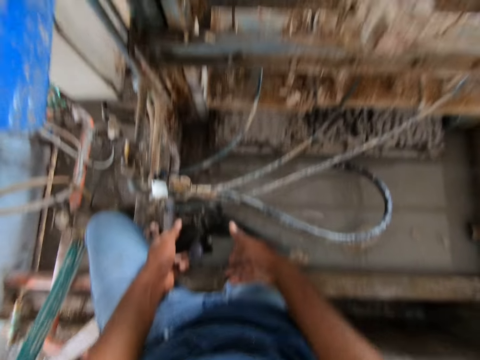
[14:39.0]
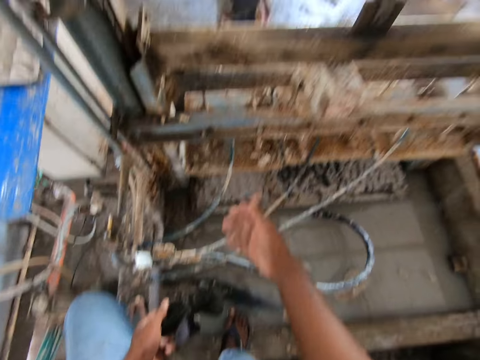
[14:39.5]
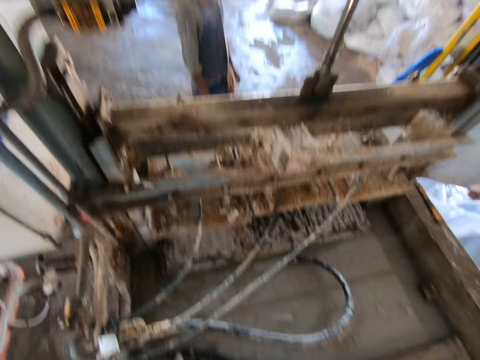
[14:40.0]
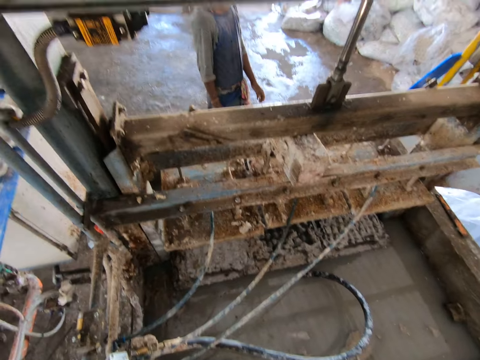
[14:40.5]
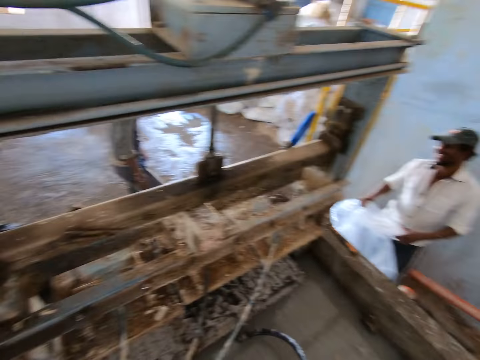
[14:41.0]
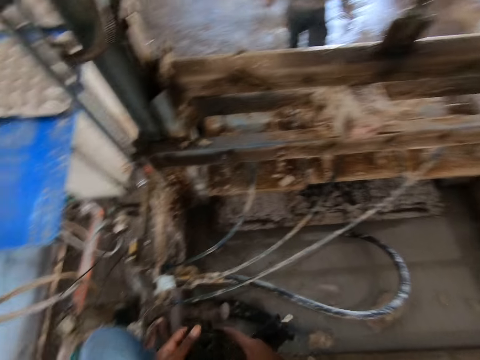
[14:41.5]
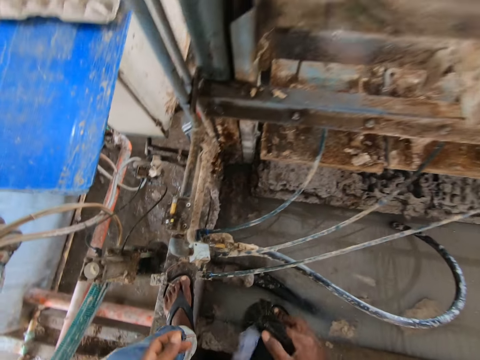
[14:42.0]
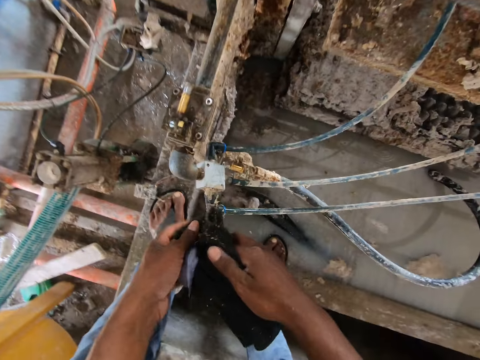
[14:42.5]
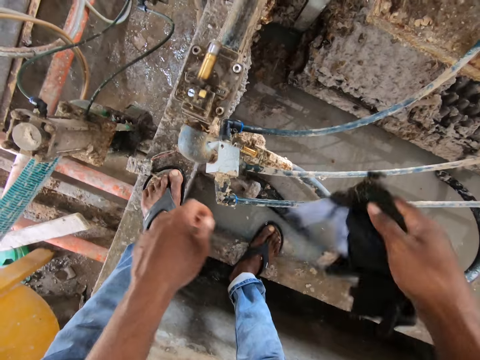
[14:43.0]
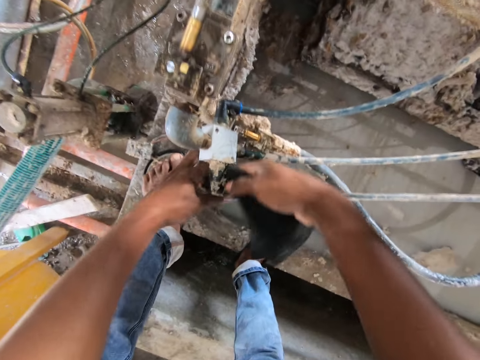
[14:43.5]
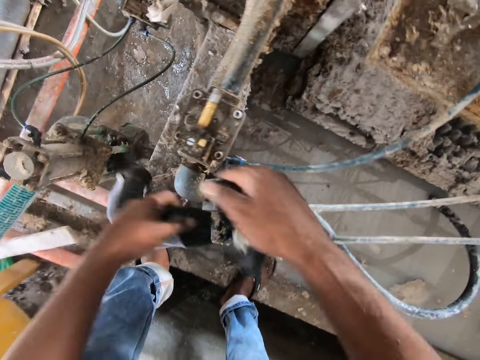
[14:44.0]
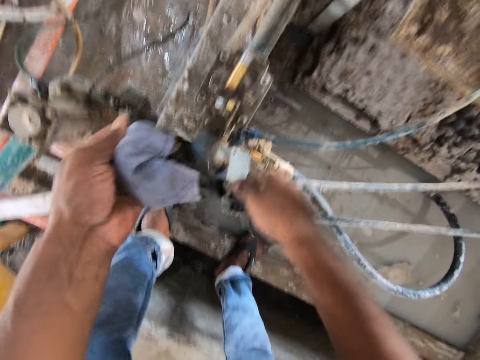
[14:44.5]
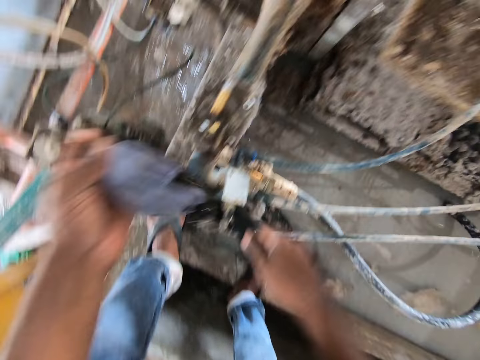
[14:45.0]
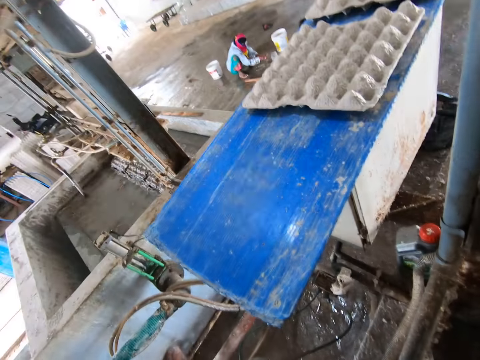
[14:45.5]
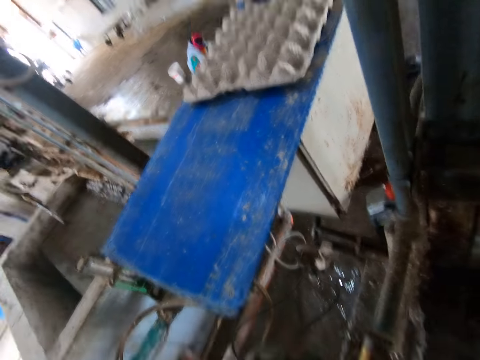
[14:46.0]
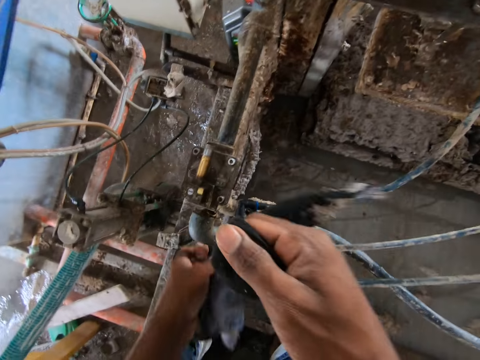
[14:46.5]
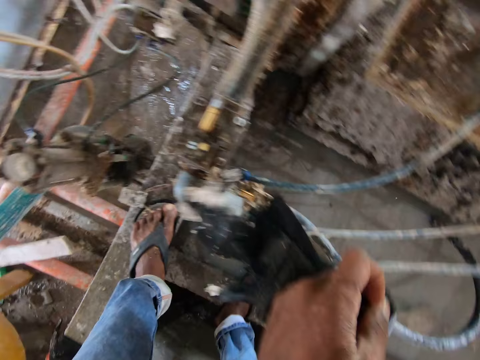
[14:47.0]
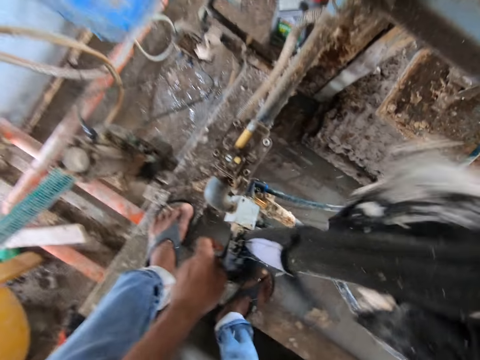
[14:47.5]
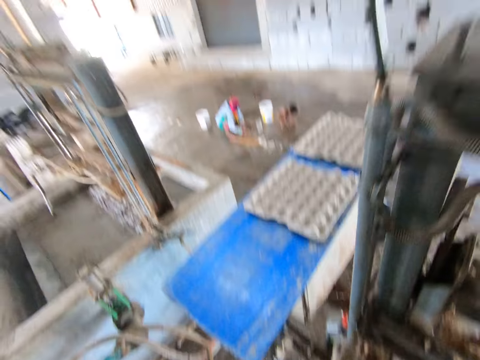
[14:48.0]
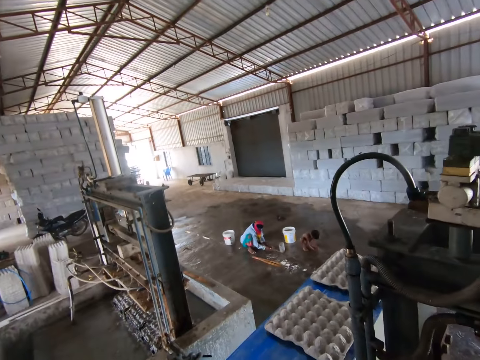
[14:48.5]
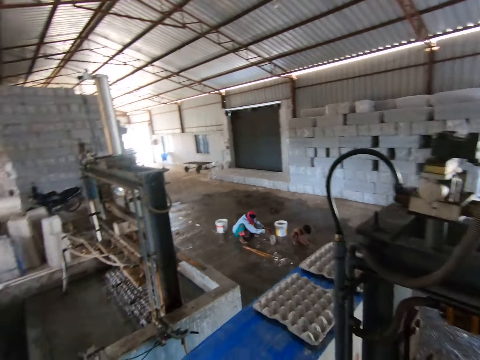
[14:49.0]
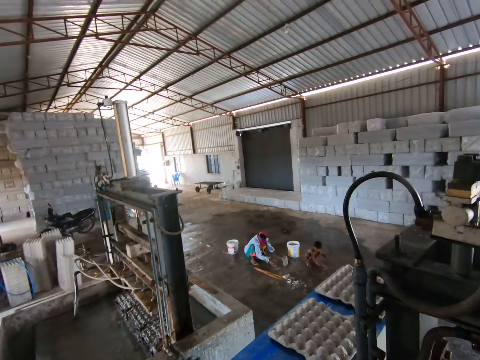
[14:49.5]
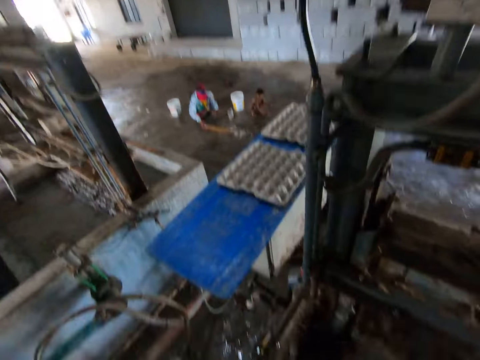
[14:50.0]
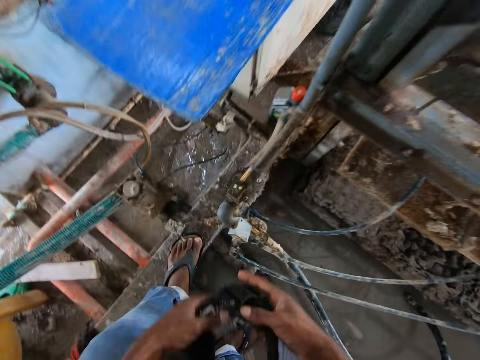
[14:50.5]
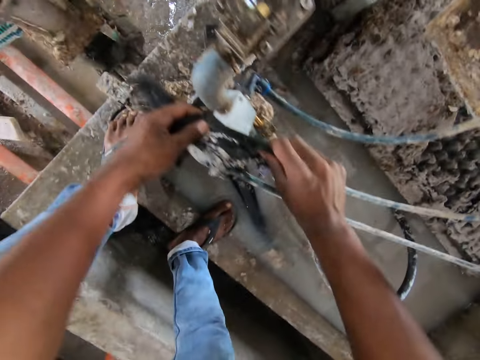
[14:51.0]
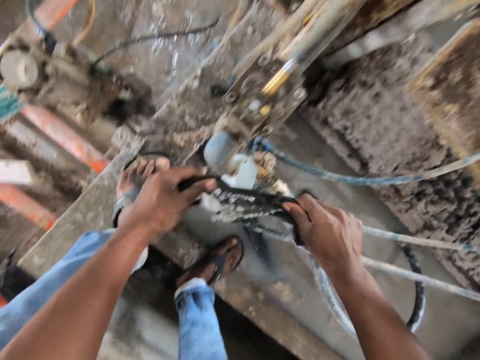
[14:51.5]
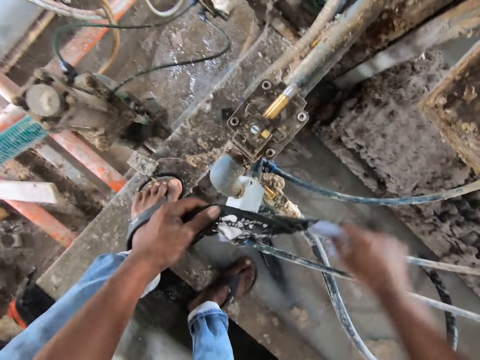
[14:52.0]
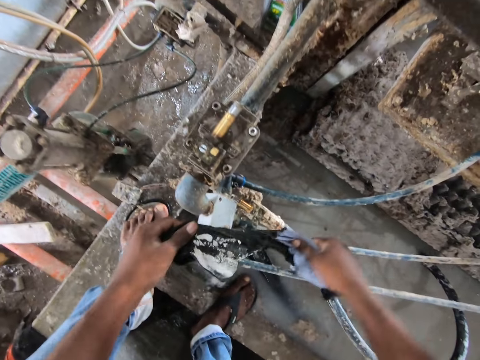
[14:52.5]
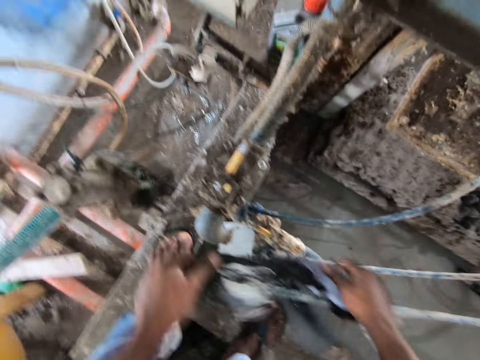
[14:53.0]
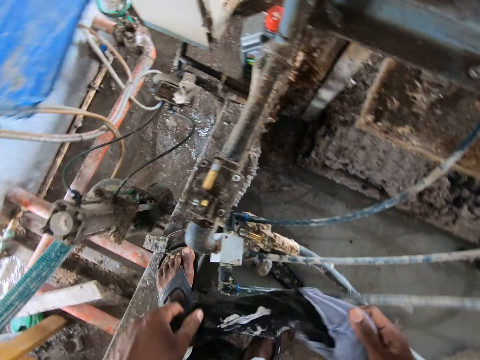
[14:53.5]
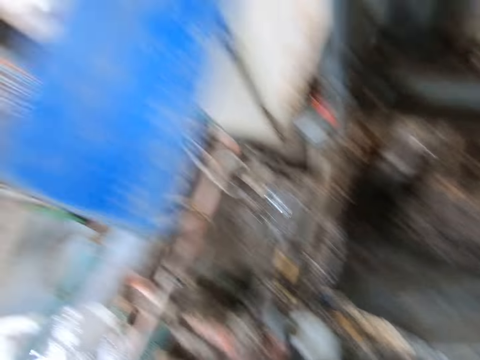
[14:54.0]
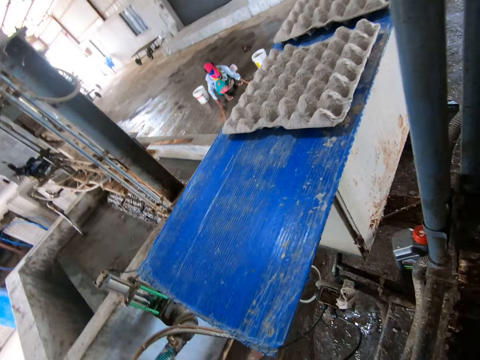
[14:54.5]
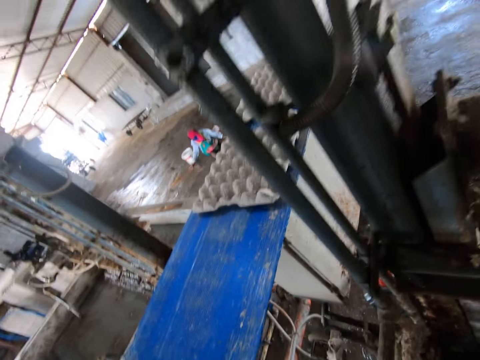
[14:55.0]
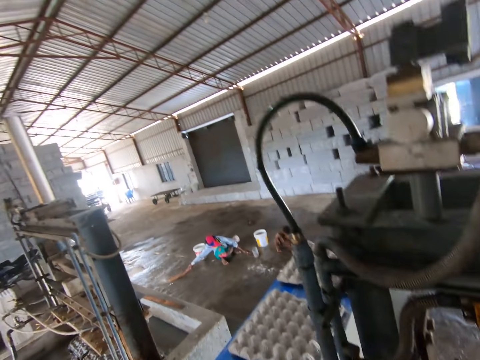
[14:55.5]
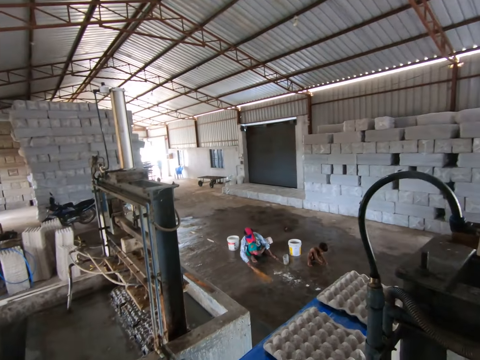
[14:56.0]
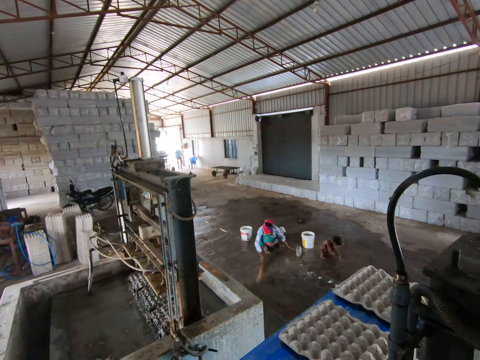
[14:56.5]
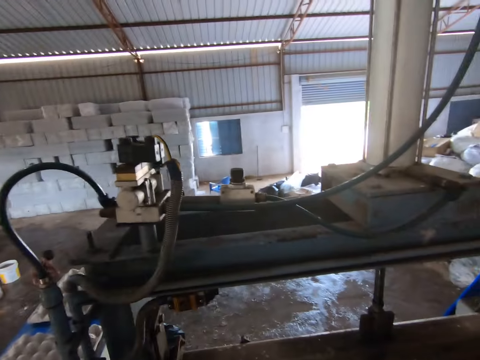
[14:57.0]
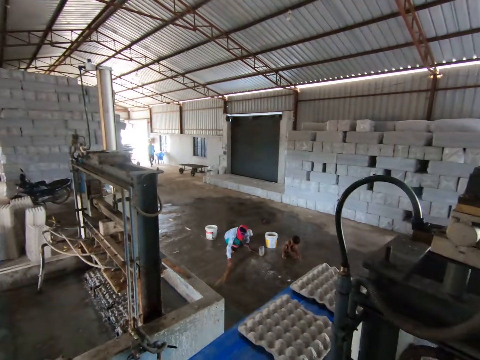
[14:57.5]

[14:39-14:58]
The camera wearer makes gestures. They look around. They clean the machine with a cloth. They look around the factory. They clean the machine with the cloth. They look around the factory. They clean the machine with the cloth. They dialogue with a person. They look around.

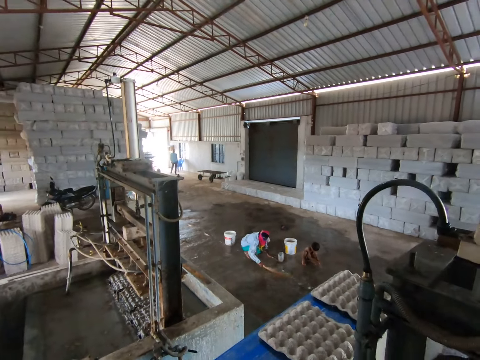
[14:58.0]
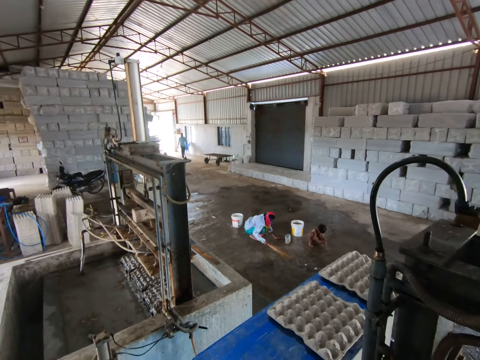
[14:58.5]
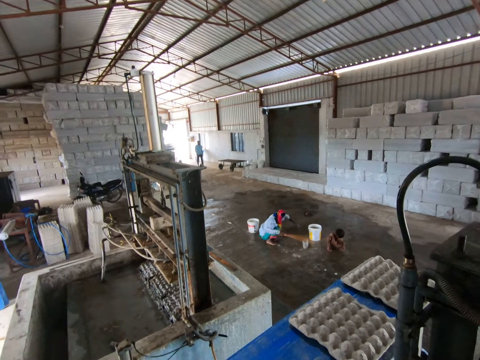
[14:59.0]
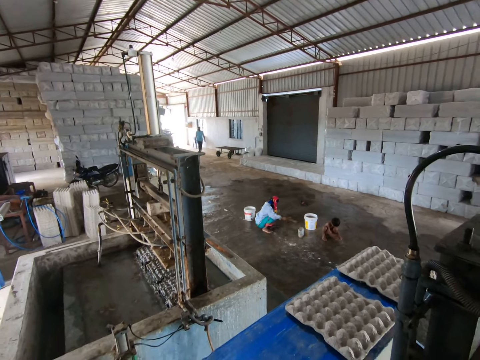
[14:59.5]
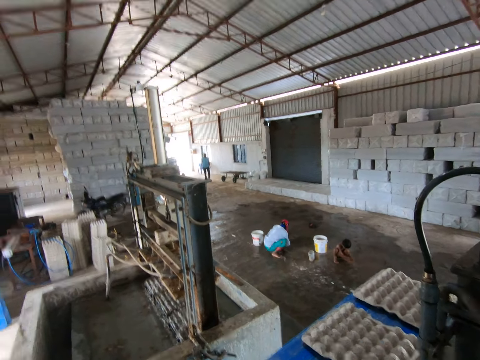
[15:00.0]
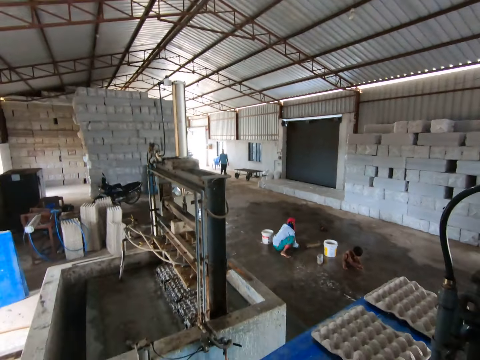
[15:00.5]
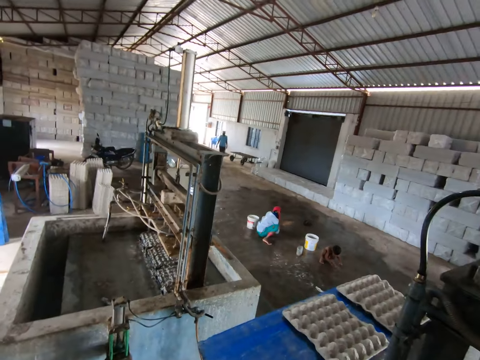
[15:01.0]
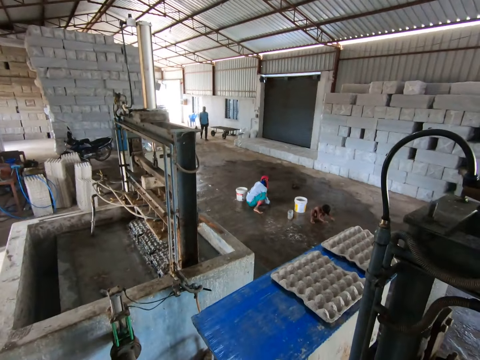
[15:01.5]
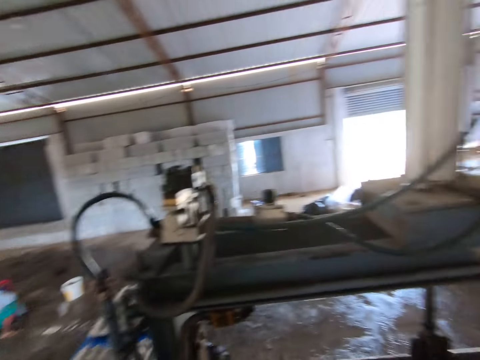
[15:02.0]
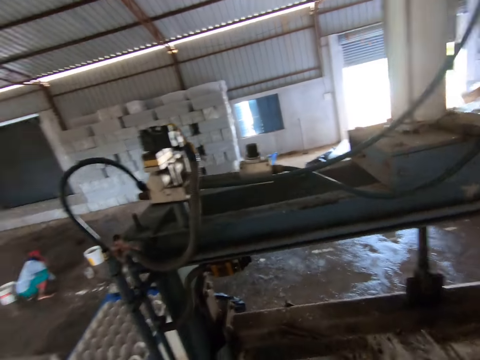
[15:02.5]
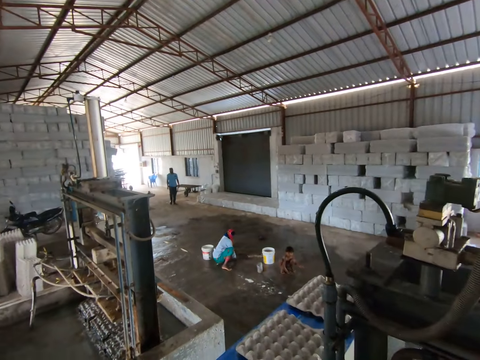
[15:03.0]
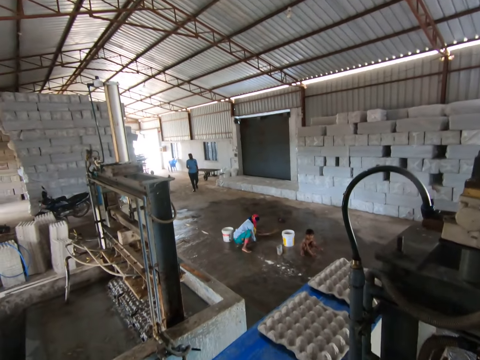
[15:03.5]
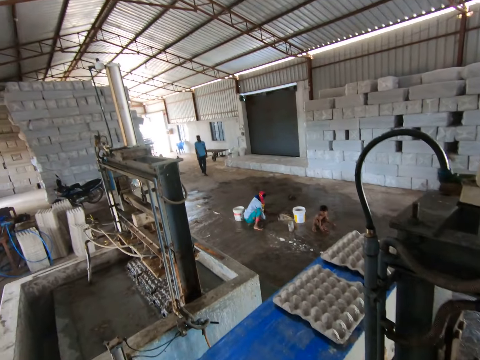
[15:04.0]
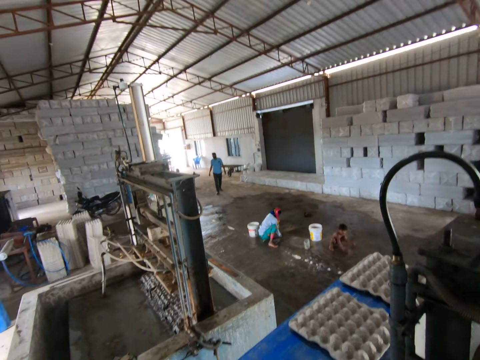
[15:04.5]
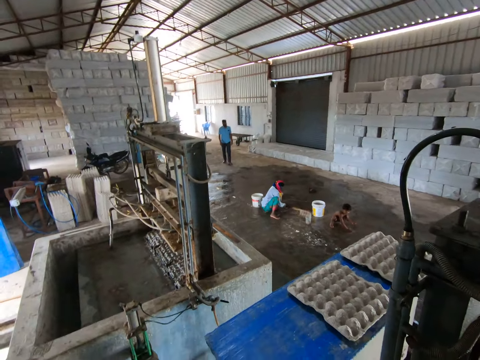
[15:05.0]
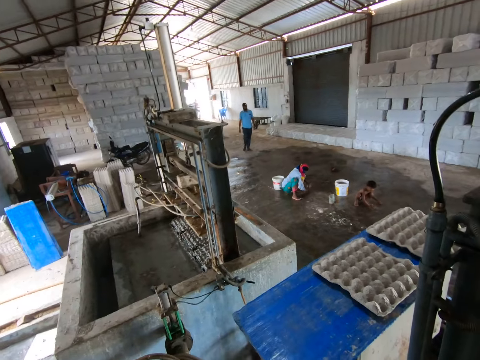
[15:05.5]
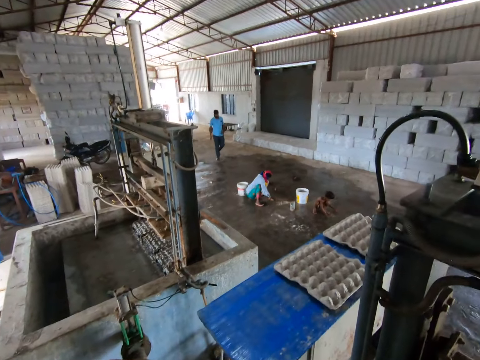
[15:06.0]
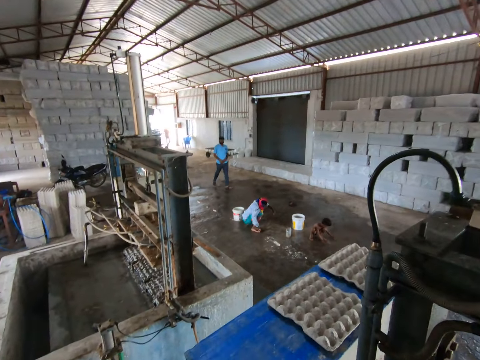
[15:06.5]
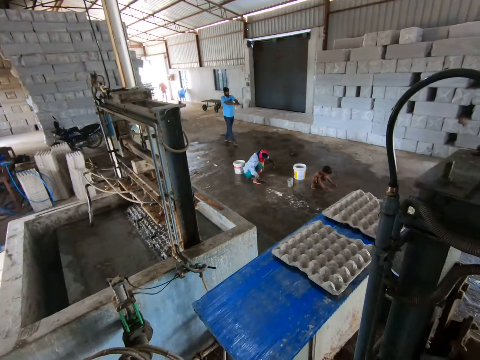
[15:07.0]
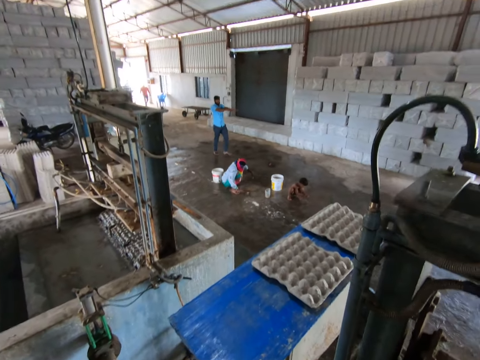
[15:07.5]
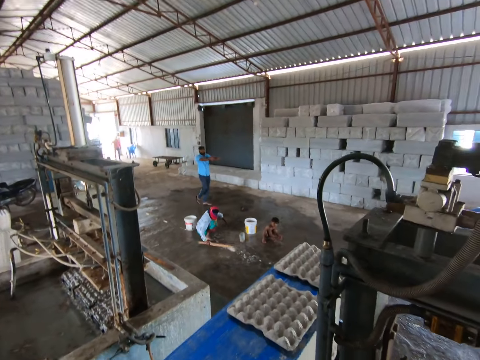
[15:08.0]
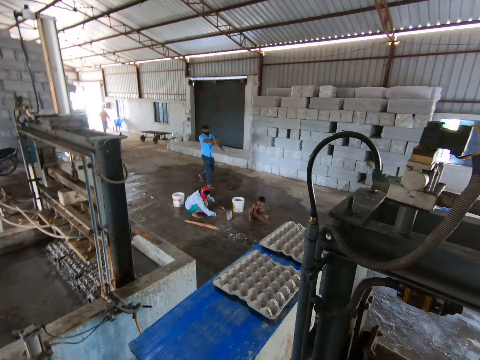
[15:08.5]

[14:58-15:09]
The camera wearer stares at a person.
